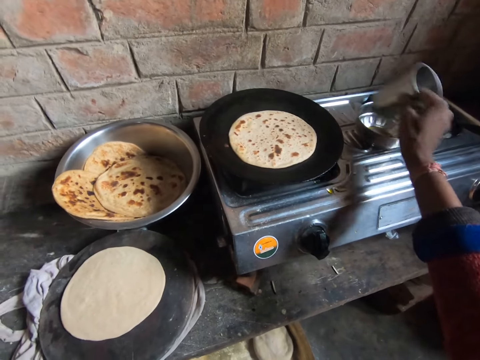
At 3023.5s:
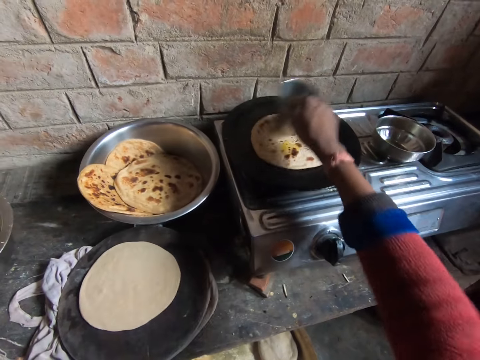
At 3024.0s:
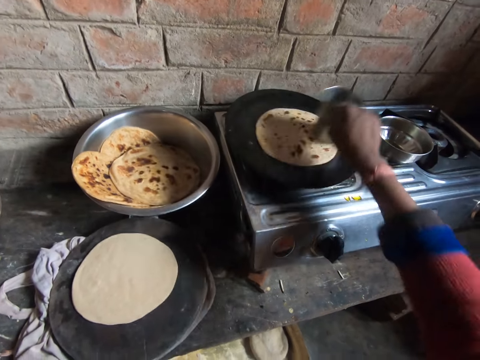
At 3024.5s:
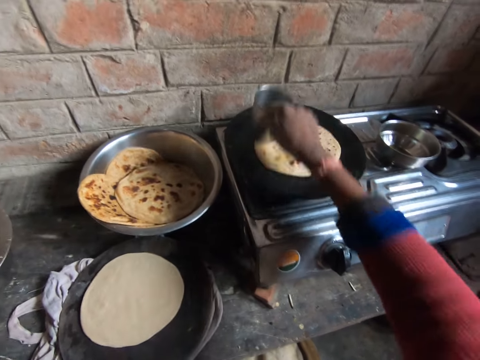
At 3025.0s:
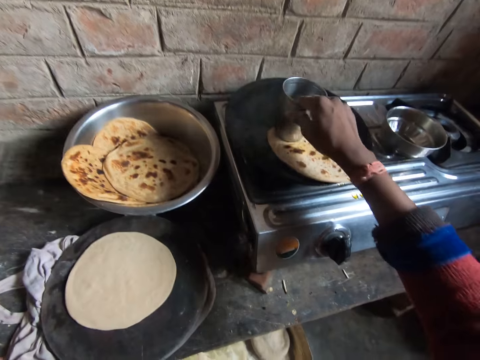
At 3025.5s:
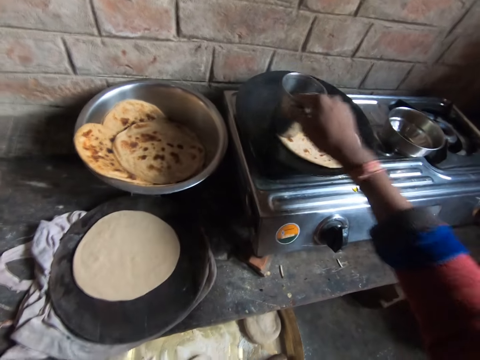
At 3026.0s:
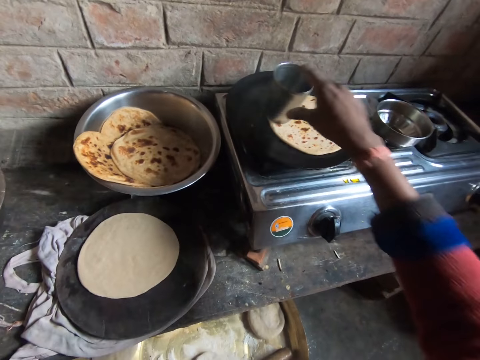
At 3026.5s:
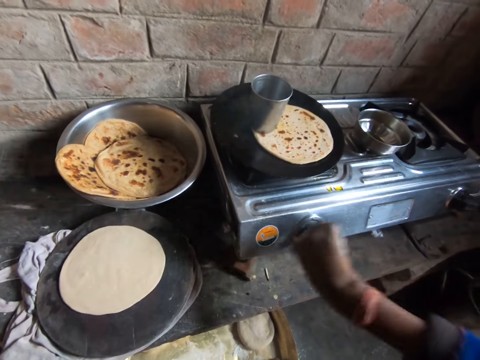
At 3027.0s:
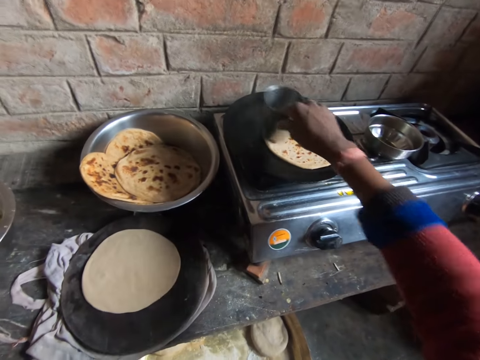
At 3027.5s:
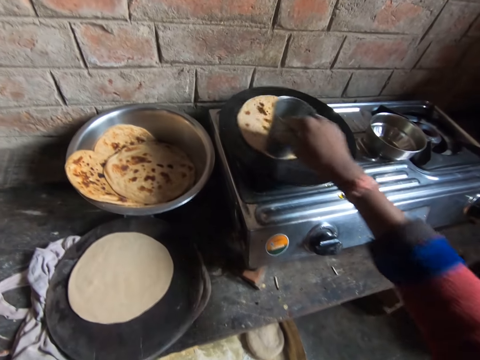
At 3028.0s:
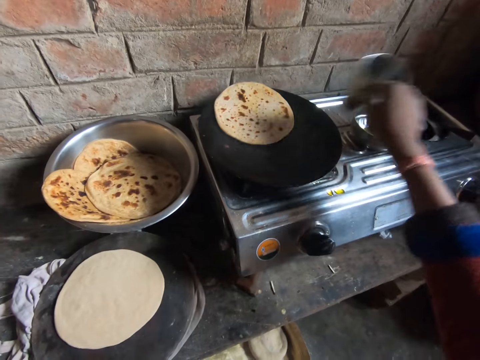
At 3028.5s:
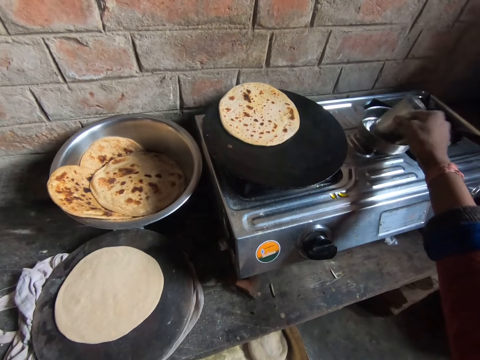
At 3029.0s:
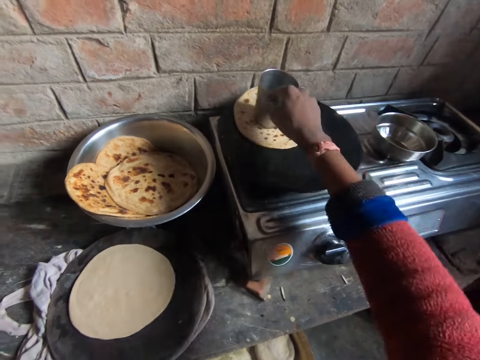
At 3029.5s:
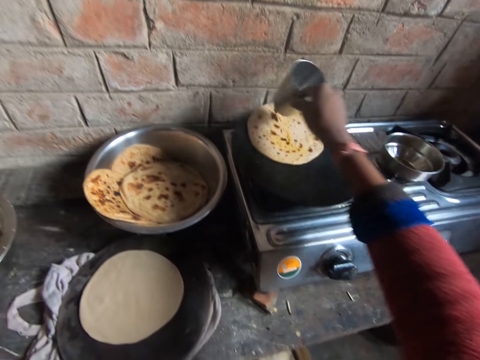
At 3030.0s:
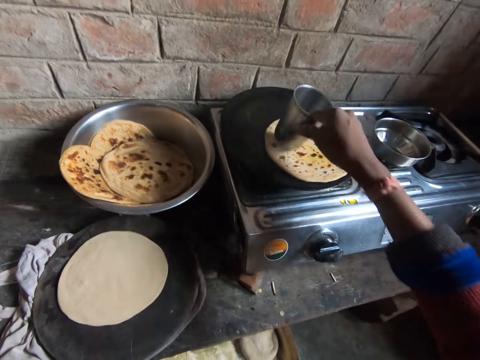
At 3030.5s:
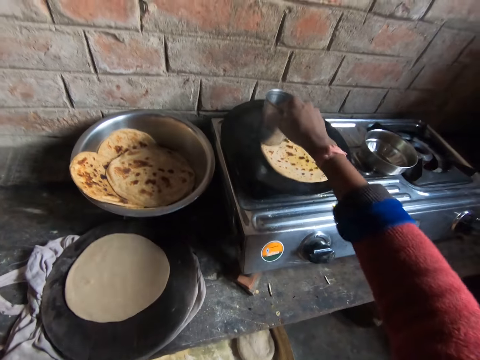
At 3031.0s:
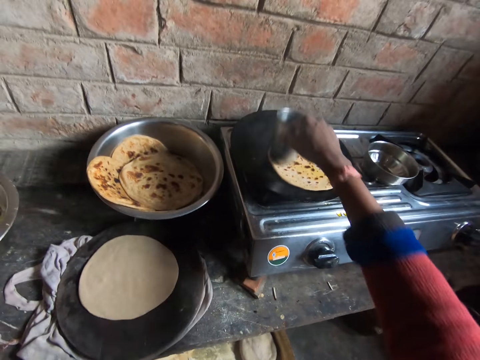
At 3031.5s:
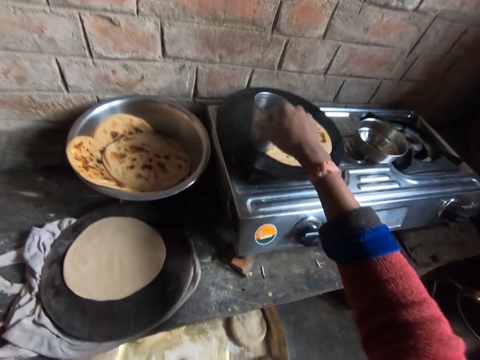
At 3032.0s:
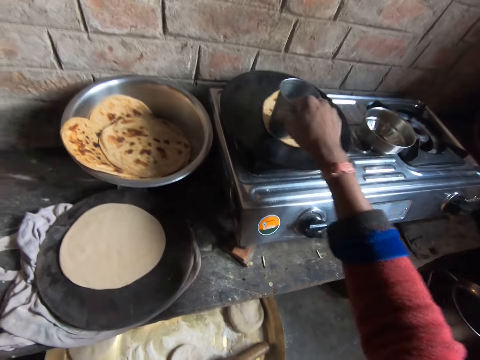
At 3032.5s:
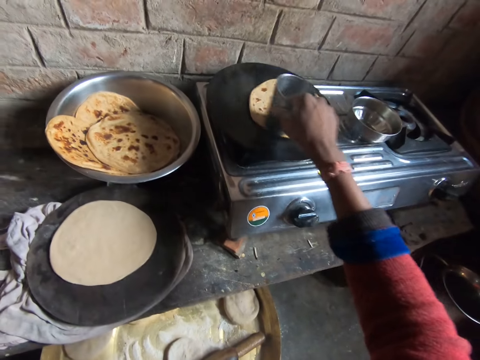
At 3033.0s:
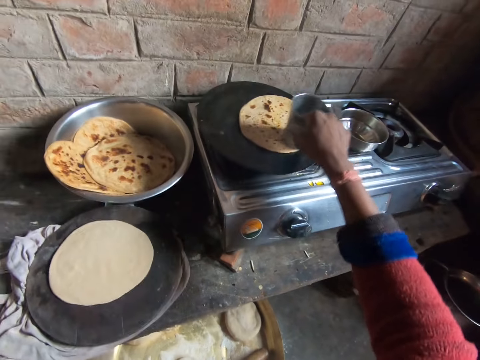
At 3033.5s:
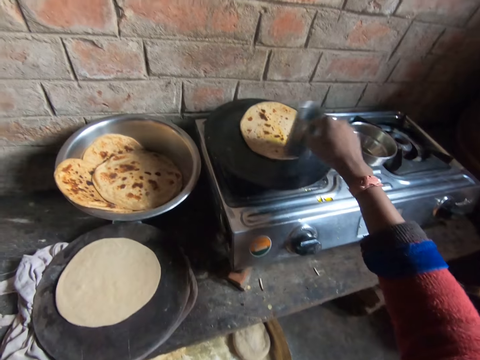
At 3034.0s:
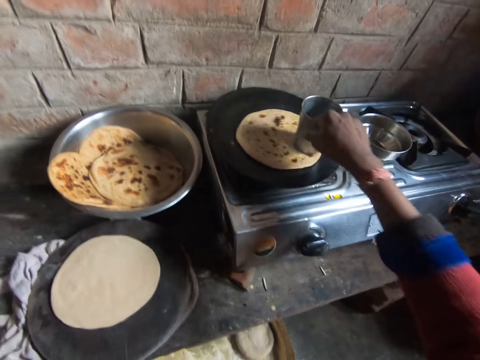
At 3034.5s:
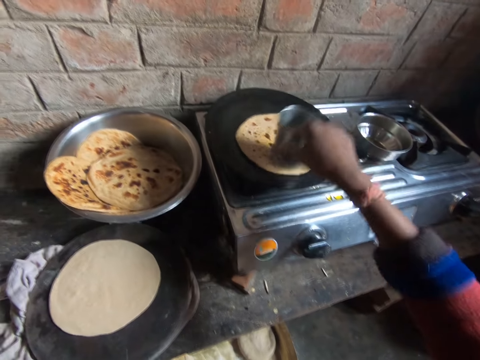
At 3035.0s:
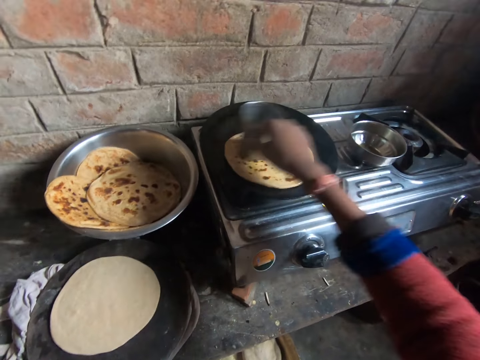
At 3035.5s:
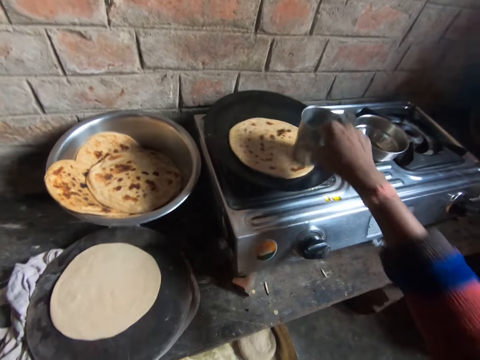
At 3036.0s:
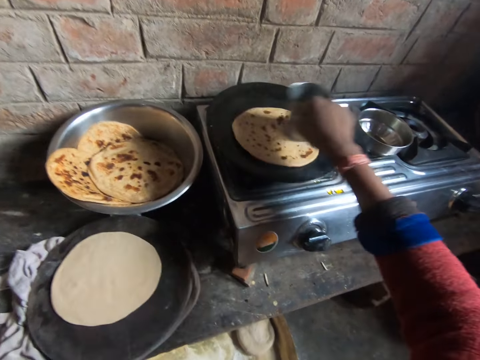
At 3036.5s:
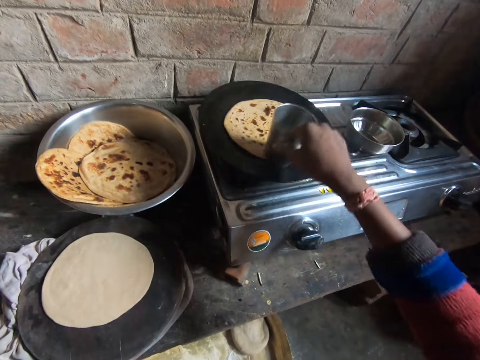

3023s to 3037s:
The camera wearer coats the top of the dough in the frying pan with oil from the bottom of the cup. She presses the tortilla with the tumbler. She leaves the cup on the top of the dough in the frying pan. She lowers the heat level of the gas cooker with her right hand. She coats the top of the dough in the frying pan with oil from the bottom of the cup. She presses the tortilla with the tumbler. She rubs the bottom of the metal cup with oil in the bowl with her right hand. She puts the tumbler into the fat. She coats the top of the dough in the frying pan with oil from the bottom of the cup. She presses the tortilla with the tumbler.

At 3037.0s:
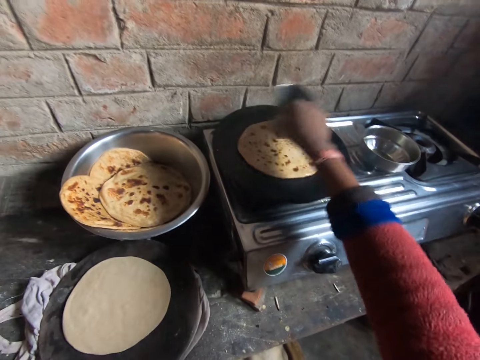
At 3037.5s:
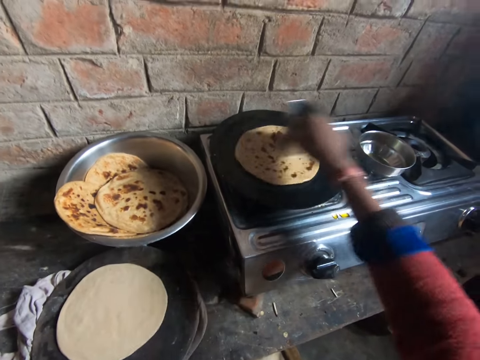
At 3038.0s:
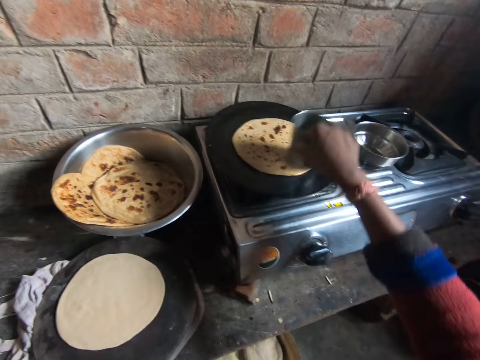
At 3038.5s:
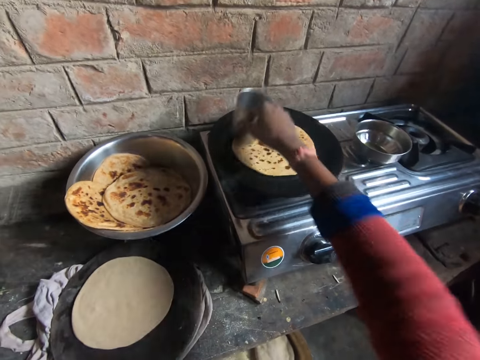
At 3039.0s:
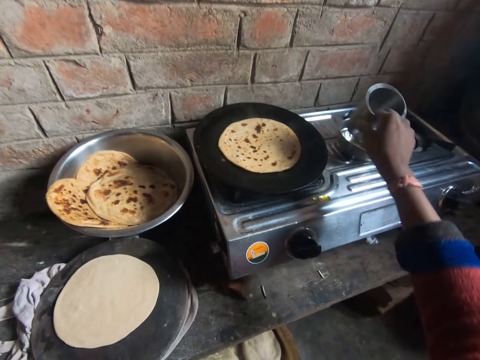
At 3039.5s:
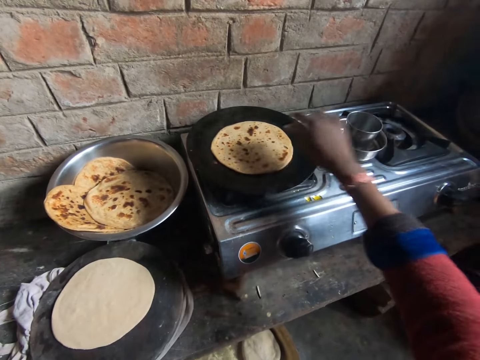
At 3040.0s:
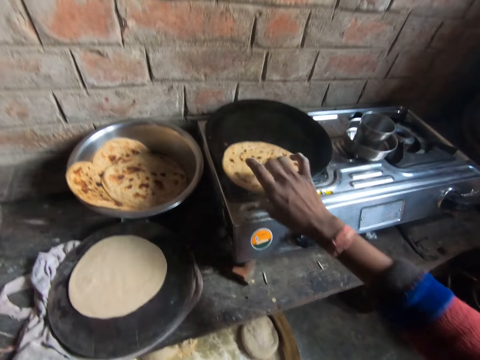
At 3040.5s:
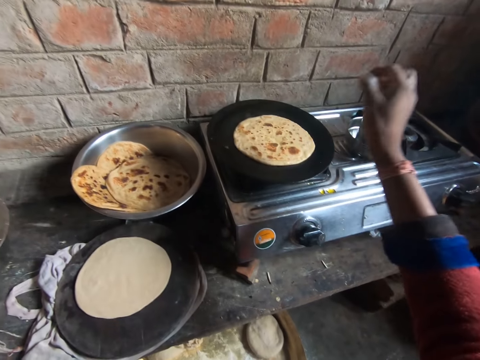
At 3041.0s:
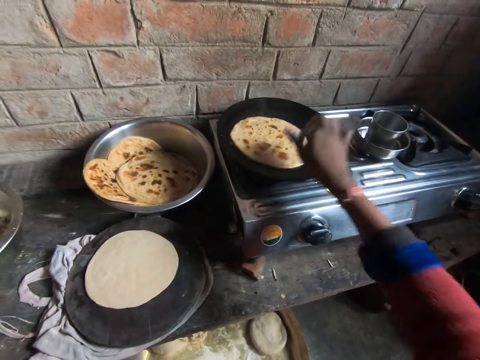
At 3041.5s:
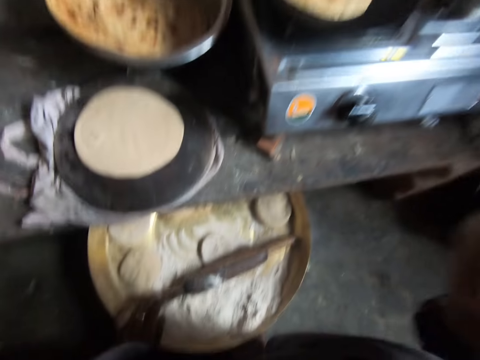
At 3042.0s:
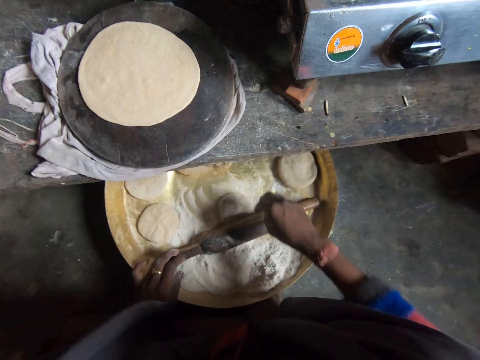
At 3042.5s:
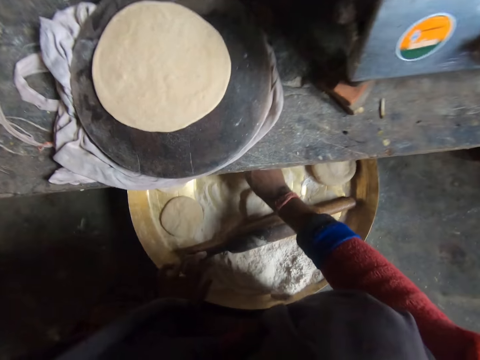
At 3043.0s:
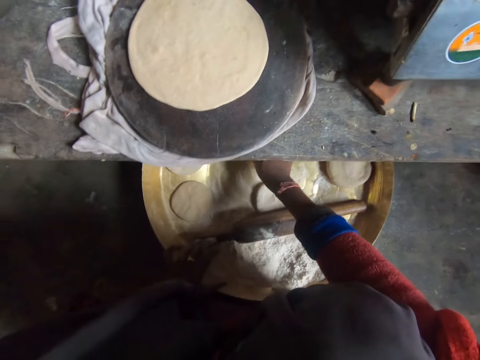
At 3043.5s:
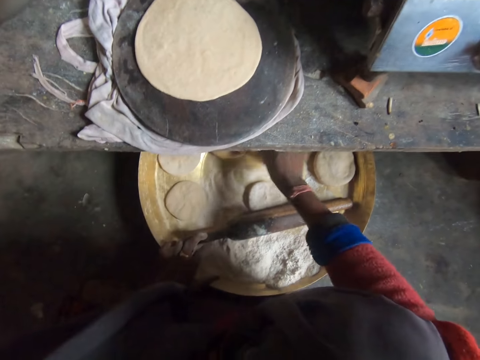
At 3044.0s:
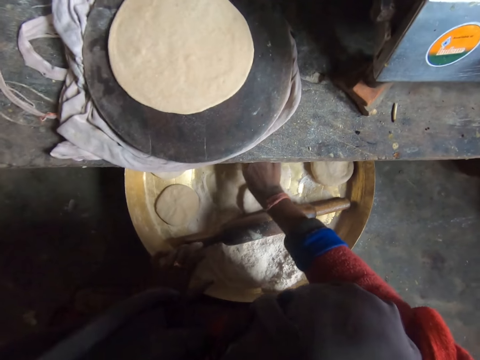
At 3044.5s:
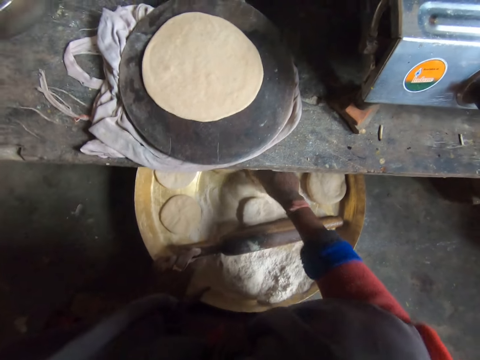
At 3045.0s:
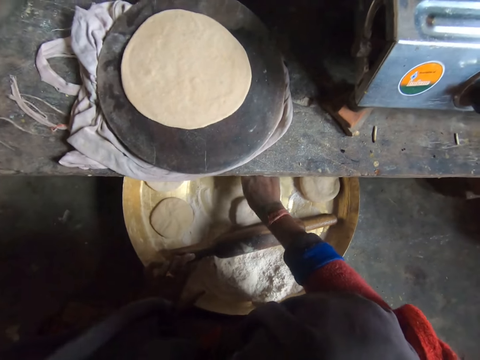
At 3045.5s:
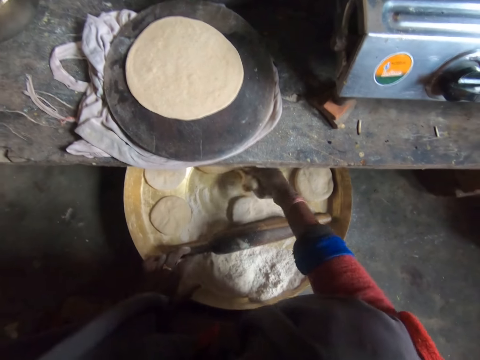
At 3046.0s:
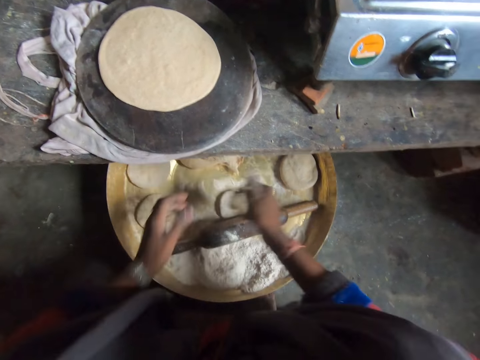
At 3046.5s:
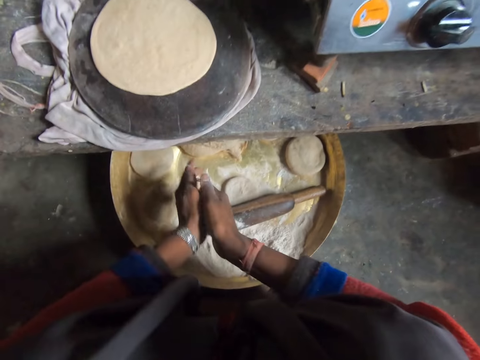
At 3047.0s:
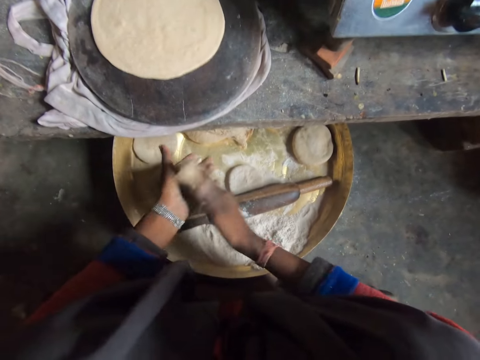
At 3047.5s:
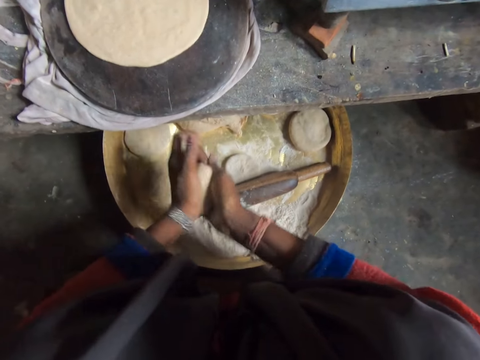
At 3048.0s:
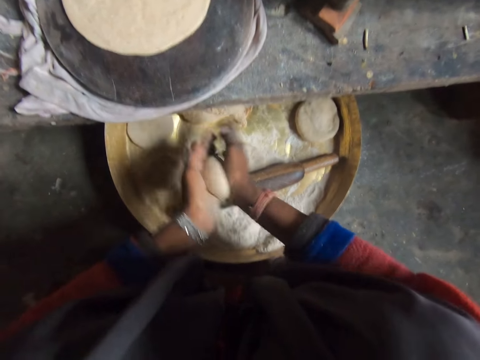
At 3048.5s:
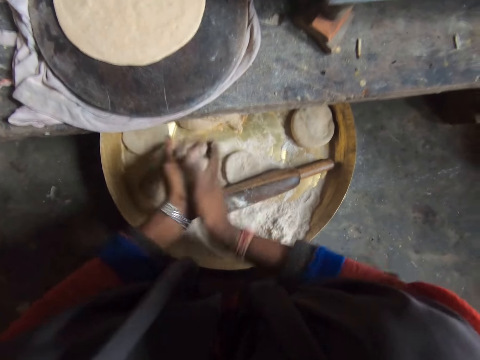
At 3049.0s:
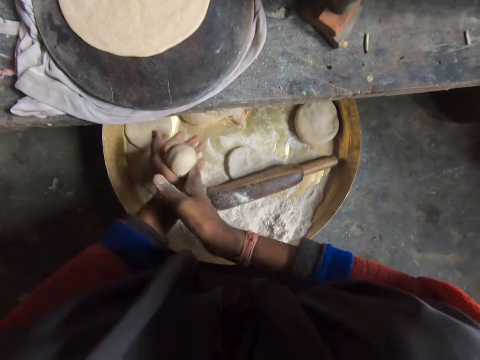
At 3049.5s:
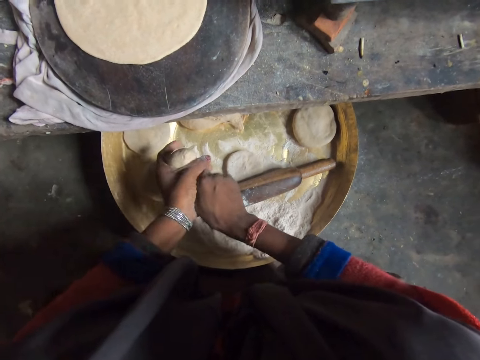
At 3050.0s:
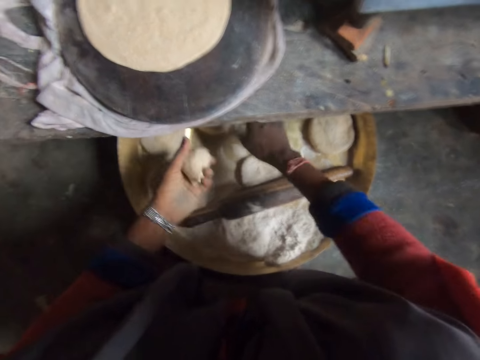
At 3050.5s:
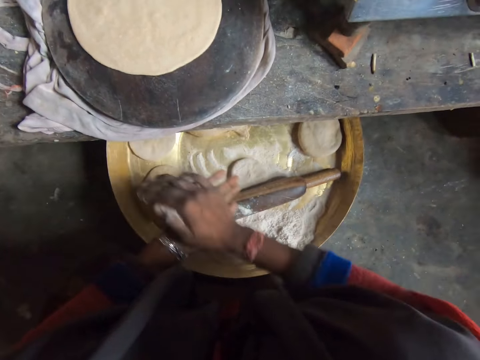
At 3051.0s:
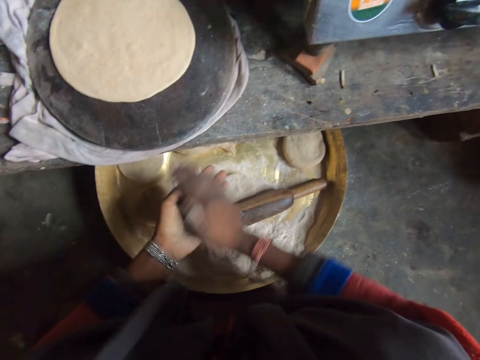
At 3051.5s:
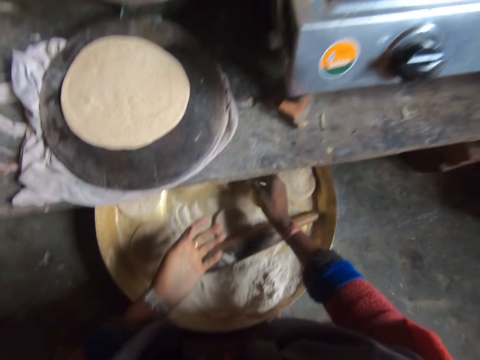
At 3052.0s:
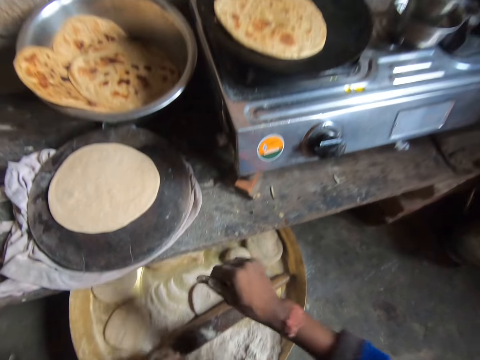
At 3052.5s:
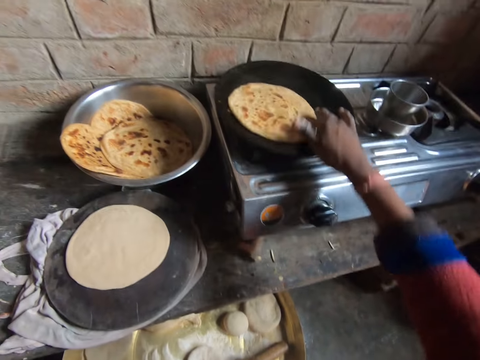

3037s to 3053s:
The camera wearer drops the cup into the bowl containing oil. She flips the dough or tortilla in the frying pan with her right hand. She touches the tortilla. She stretches towards the wooden table with her right hand. She touches the dough from the basin. She pulls off a small dough from a larger dough with her right hand. She kneads the dough with both hands. She rolls the dough in hand. She pulls out a smaller piece of dough from the rolled dough. She puts the smaller dough on the larger dough with her right hand. She kneads the dough with both hands. She rolls the dough in hand. She drops the dough on the wooden table with her right hand.
